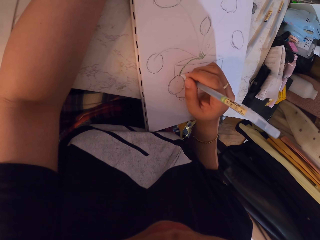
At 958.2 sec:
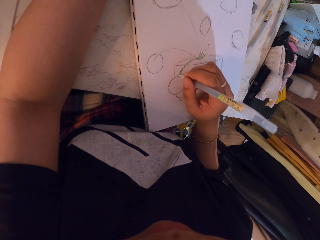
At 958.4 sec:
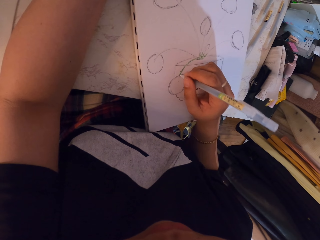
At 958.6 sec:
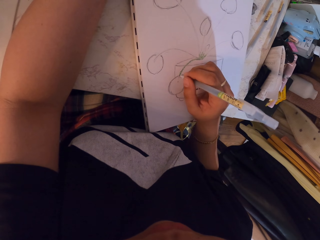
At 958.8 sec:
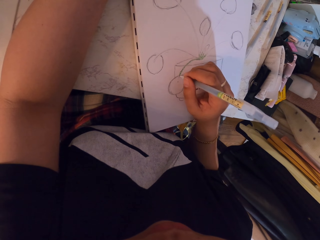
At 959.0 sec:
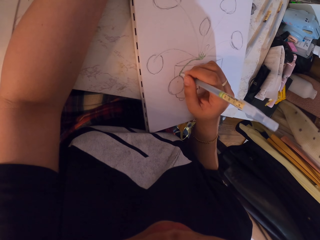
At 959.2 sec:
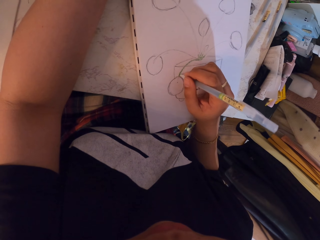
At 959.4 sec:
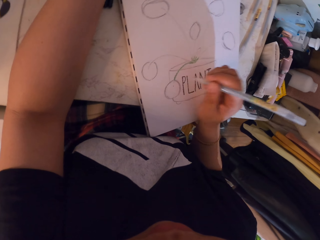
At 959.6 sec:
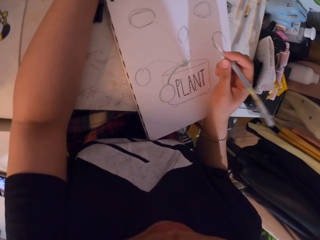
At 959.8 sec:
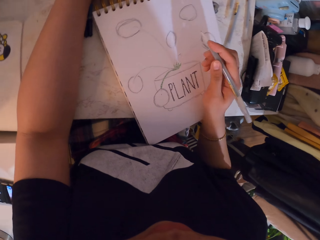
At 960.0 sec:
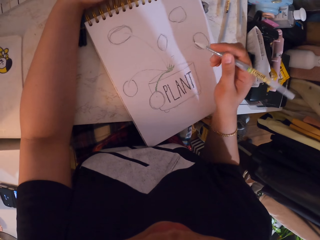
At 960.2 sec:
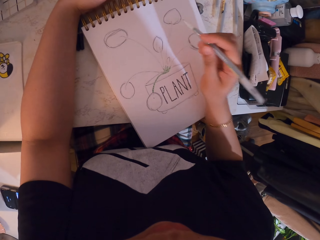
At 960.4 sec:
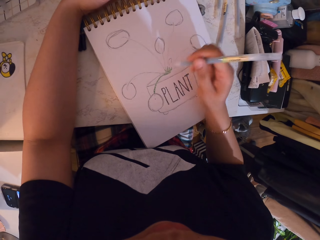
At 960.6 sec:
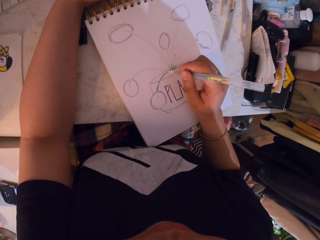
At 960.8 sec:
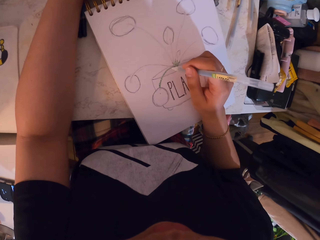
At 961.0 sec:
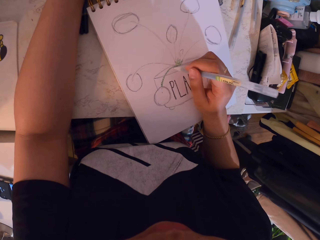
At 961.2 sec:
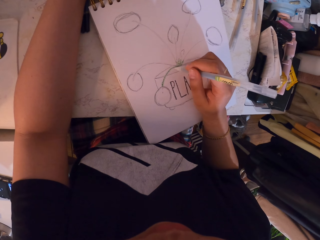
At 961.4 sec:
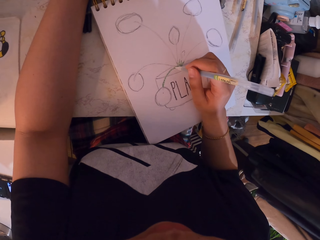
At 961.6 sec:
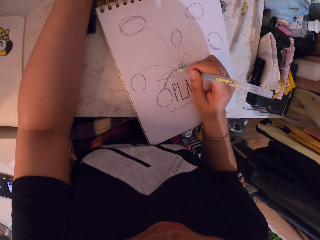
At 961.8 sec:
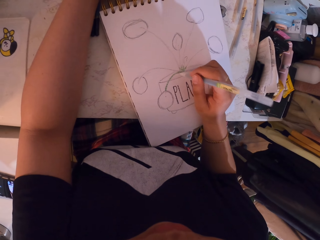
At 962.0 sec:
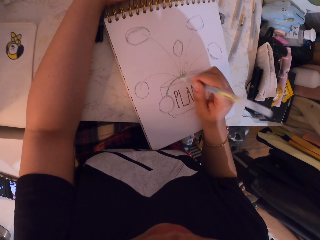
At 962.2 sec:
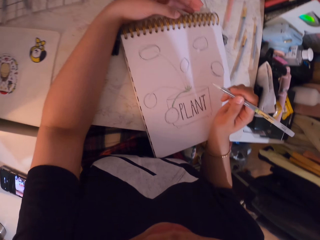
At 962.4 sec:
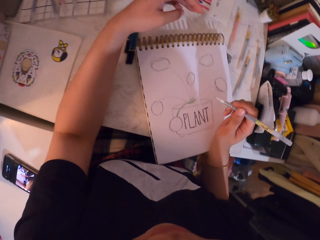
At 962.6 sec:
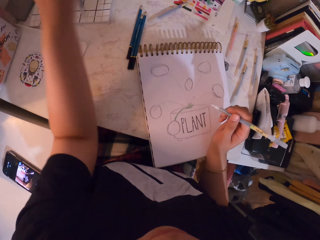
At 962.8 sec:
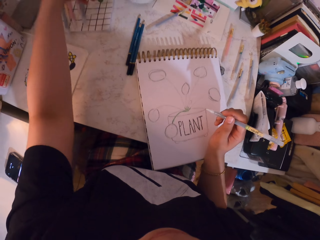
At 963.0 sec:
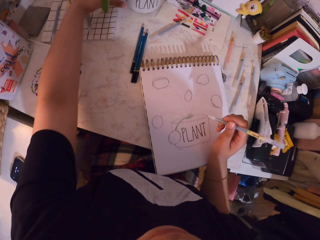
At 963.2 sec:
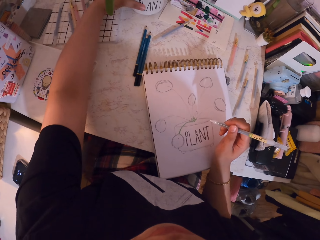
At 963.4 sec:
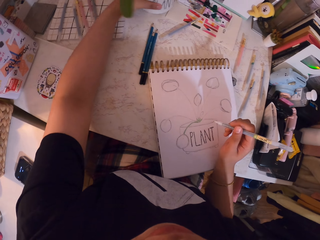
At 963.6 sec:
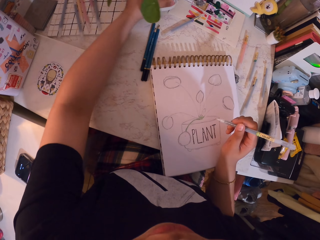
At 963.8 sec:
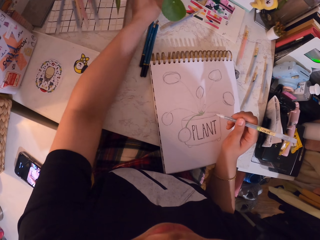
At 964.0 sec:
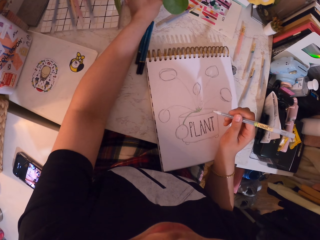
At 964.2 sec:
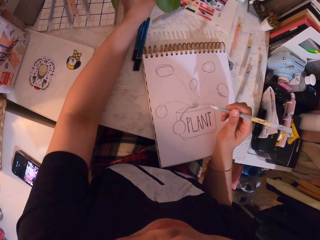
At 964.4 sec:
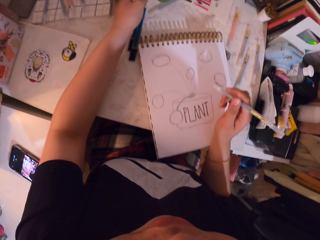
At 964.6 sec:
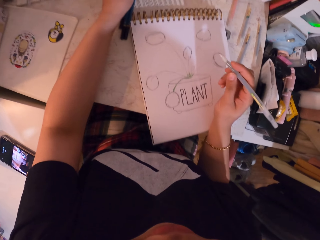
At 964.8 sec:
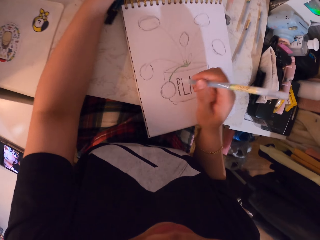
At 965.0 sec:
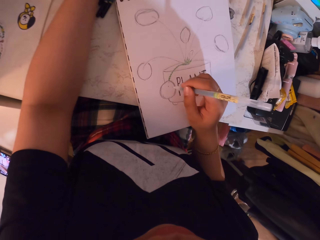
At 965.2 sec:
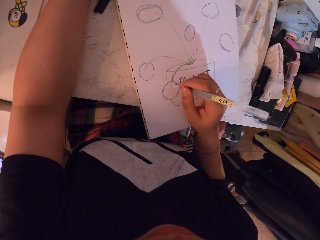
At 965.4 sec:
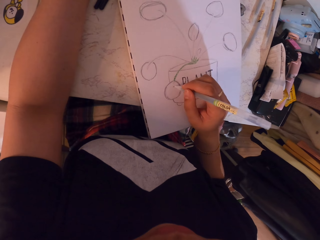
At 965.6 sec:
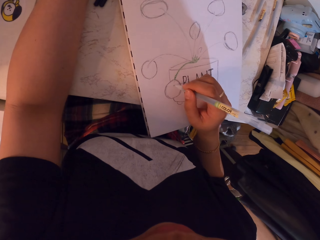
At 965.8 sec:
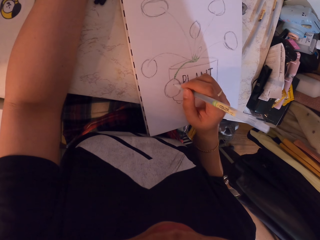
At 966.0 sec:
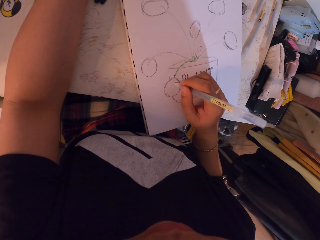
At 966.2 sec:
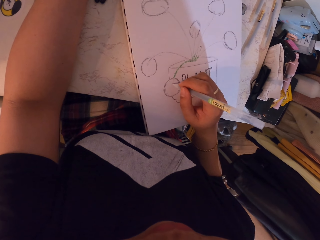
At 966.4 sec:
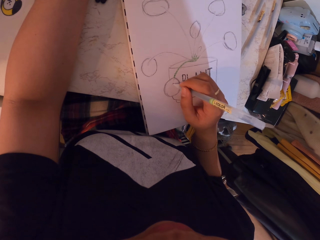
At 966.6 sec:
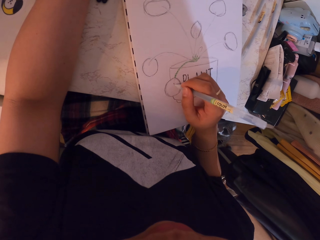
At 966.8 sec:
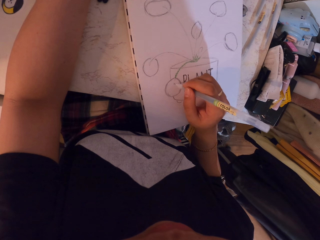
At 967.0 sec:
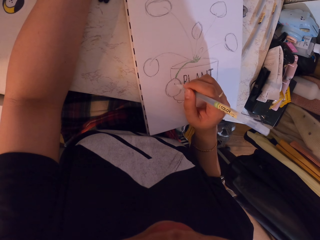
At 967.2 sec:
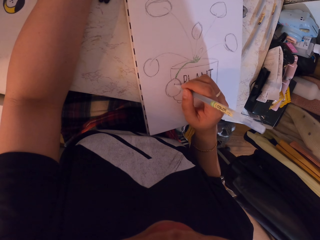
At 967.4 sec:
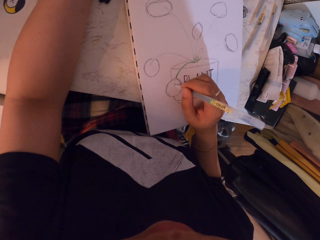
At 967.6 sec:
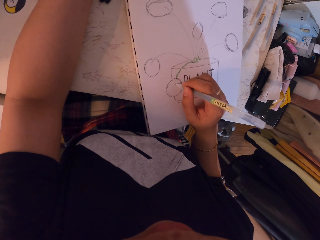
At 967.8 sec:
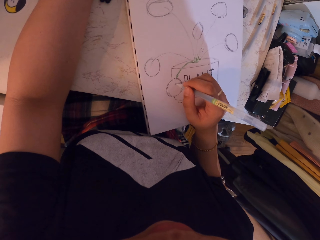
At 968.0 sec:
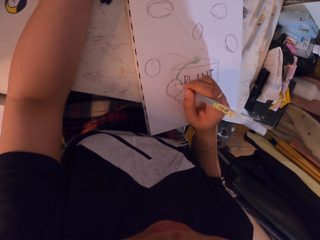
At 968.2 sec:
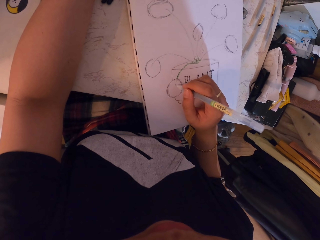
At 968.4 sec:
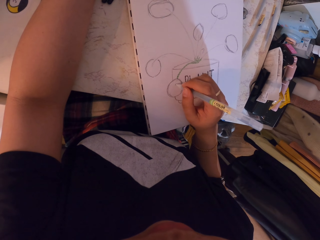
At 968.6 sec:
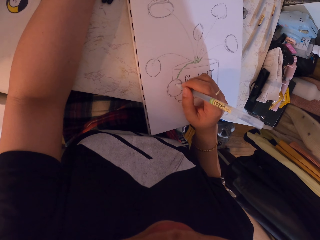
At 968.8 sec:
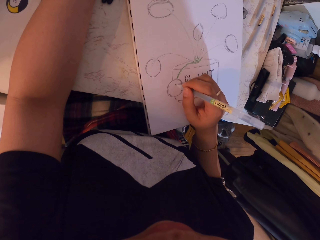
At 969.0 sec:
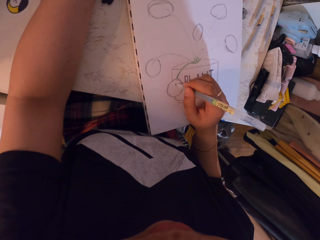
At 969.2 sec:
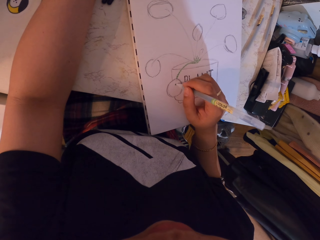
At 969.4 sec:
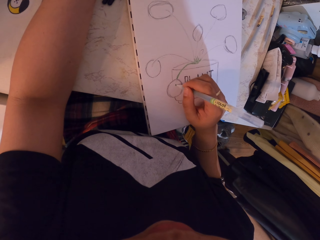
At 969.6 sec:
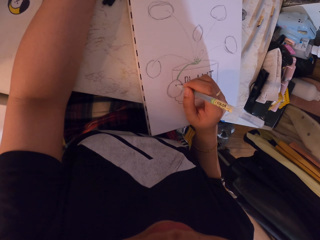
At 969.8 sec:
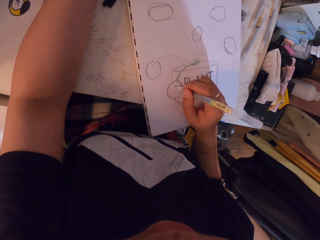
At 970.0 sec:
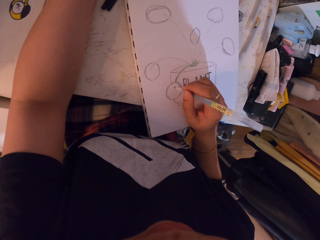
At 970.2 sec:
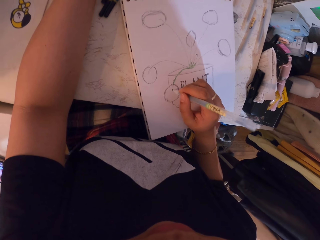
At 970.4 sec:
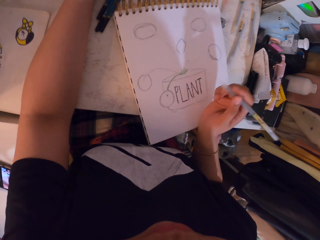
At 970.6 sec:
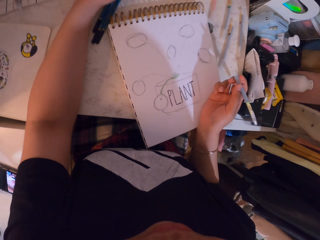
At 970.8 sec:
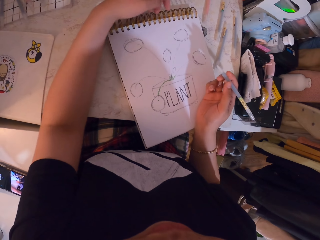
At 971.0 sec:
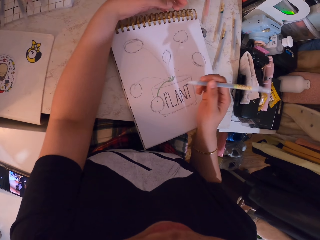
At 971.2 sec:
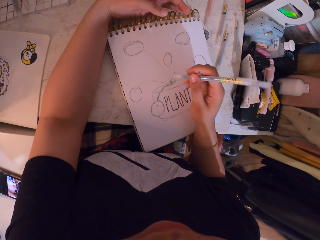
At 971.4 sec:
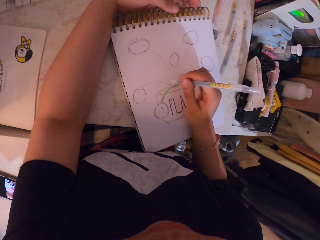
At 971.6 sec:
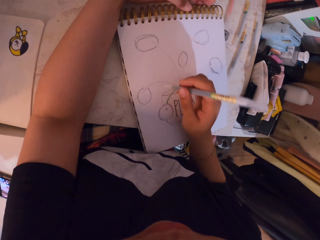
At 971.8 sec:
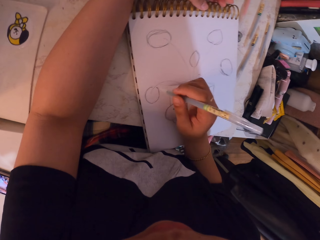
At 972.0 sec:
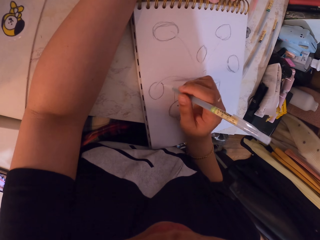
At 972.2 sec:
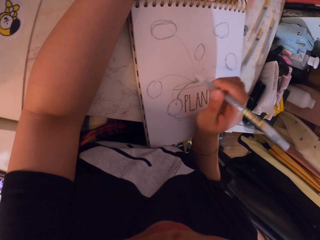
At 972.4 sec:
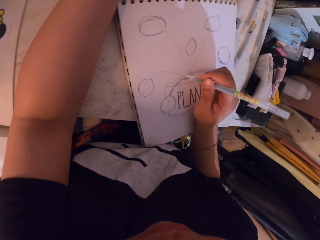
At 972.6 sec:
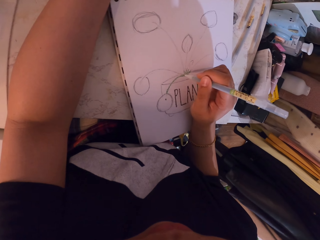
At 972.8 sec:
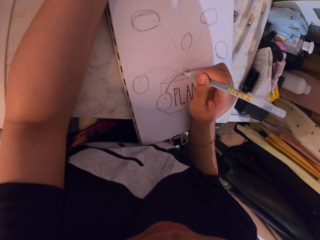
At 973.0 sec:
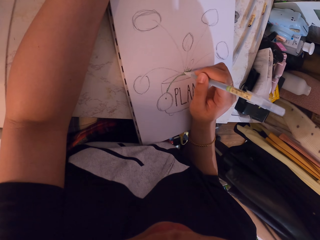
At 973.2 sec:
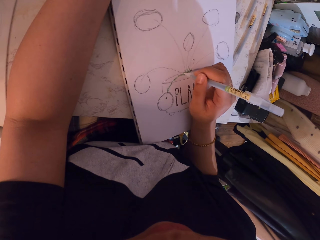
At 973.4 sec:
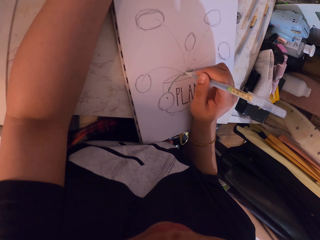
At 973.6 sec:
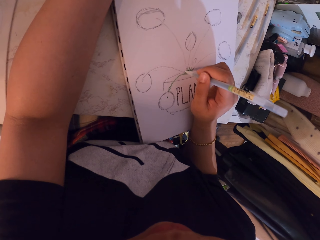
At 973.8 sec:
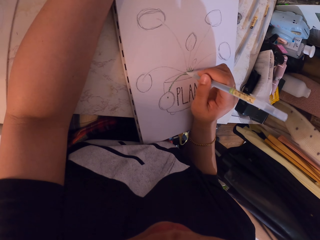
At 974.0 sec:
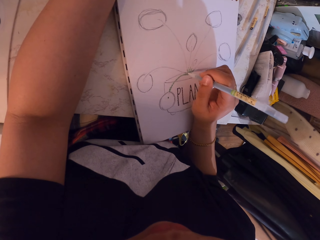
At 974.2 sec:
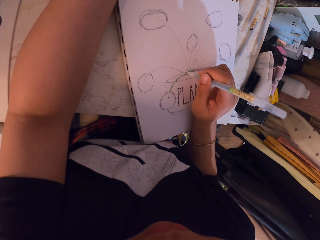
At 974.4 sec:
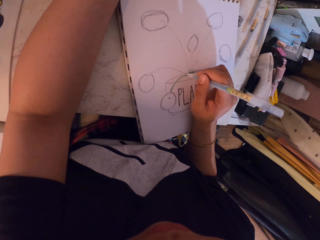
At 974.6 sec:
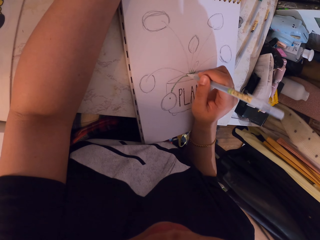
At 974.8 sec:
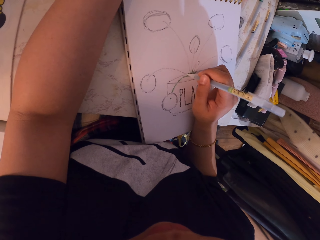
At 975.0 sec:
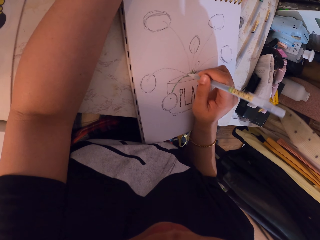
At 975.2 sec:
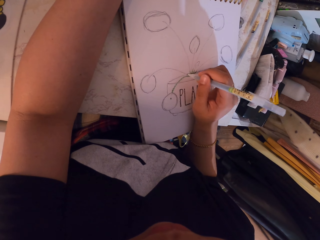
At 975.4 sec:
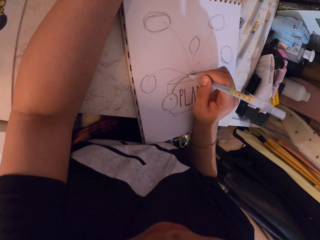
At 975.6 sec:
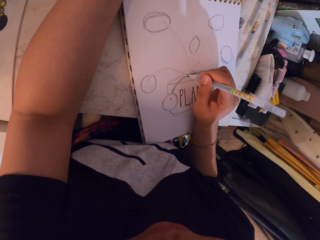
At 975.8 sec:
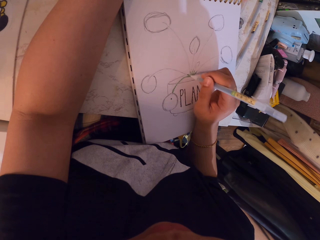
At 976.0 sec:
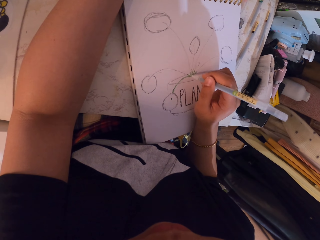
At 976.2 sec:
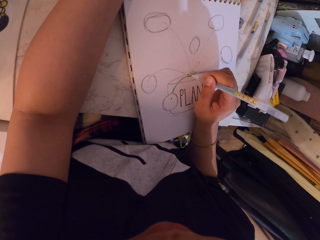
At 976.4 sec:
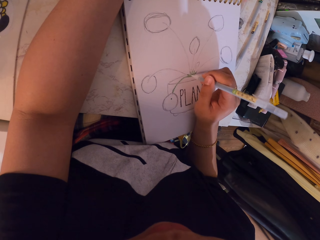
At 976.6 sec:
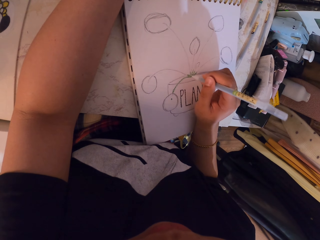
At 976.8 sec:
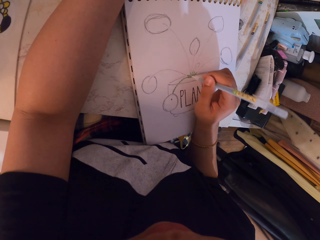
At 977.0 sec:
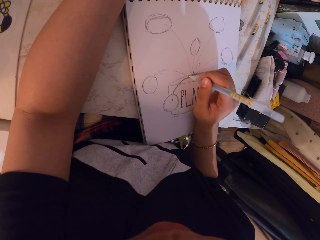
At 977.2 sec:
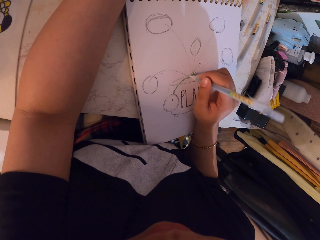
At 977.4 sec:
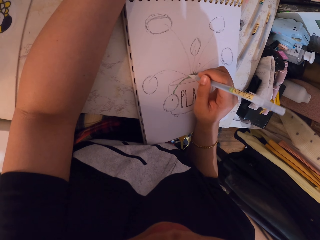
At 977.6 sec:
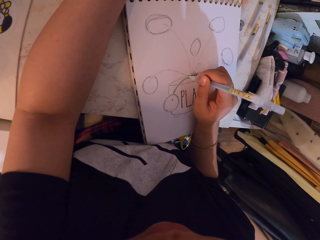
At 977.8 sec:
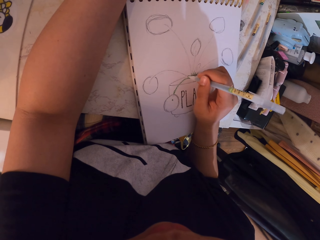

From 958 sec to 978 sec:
The camera wearer holds the pen. They draw on the book. They touch something. They hold a container. They turn the plant vase. They draw on the book. They hold the pen. They hold the book. They draw on the book.

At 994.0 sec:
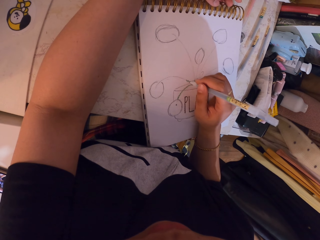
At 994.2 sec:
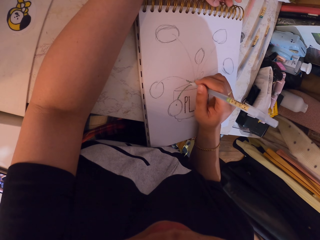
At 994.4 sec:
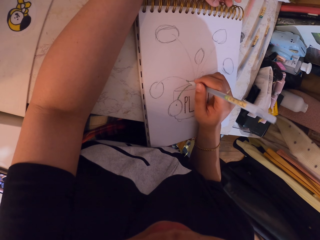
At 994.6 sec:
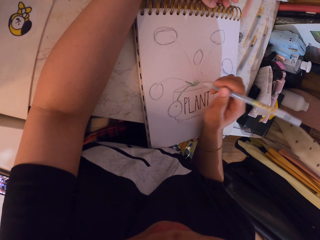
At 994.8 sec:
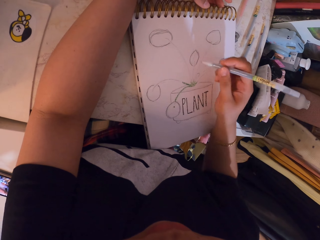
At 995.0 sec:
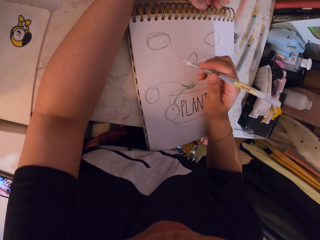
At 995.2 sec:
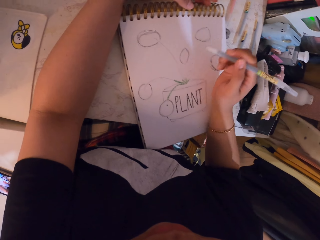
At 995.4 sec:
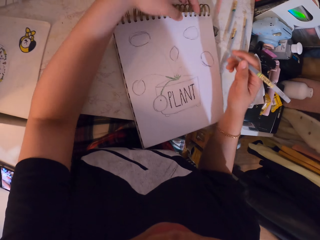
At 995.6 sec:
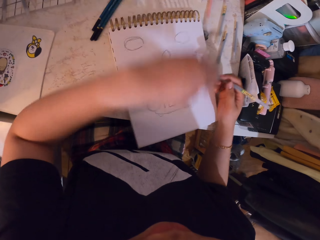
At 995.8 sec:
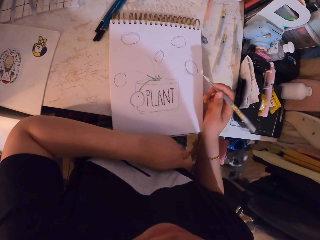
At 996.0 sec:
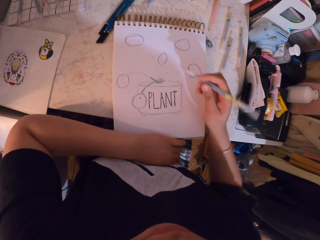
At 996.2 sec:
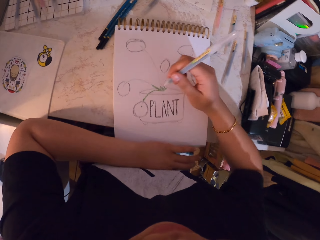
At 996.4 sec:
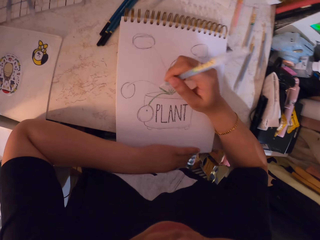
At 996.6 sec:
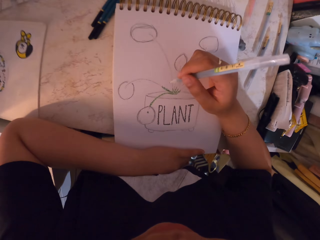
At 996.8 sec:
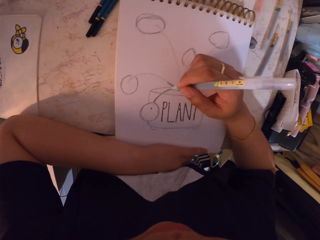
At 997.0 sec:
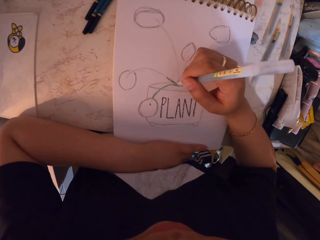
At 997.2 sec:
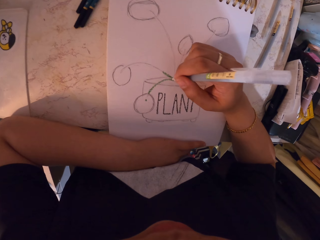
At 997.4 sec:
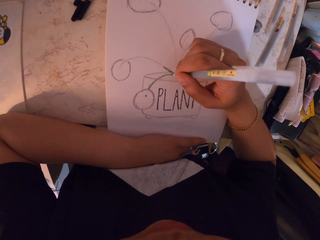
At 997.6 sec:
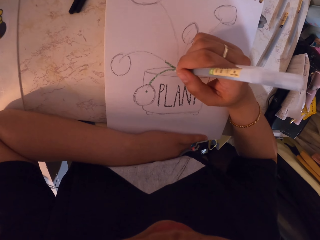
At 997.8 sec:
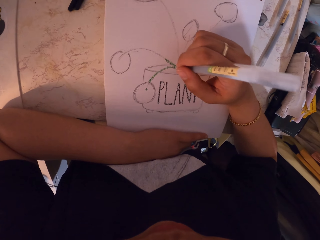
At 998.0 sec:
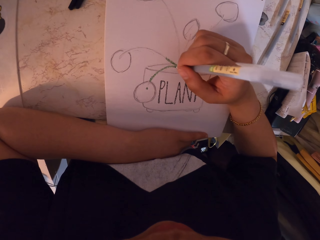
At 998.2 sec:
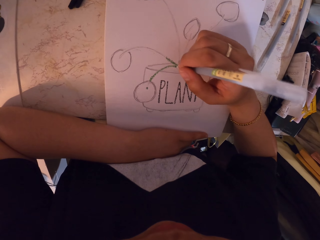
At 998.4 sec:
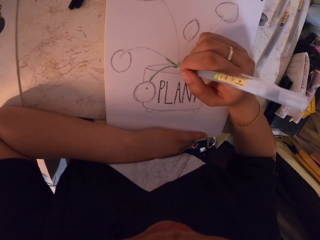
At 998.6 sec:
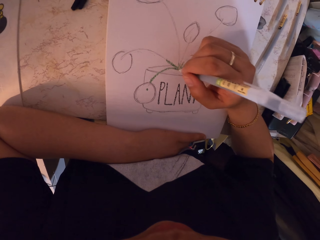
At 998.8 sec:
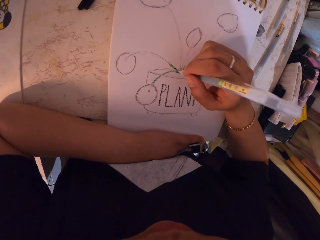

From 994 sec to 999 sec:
The camera wearer holds the pen. They draw on the book.
